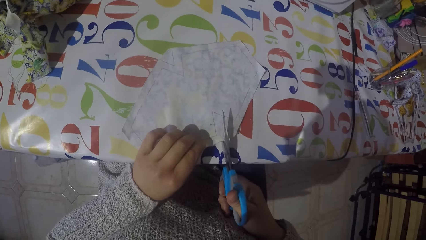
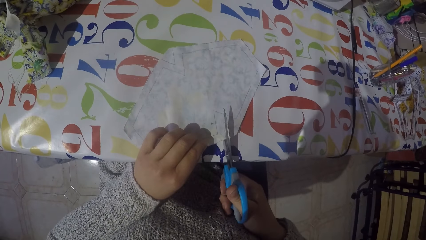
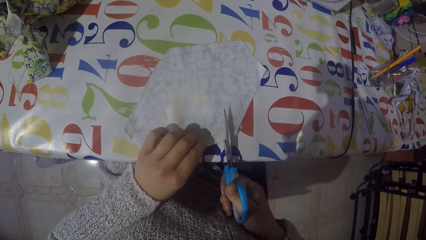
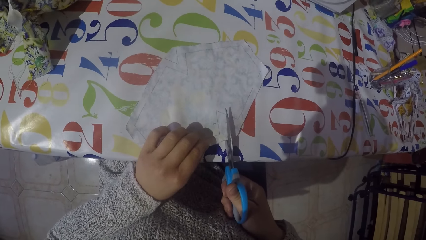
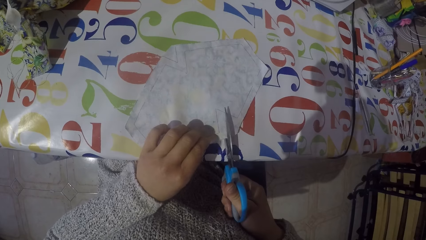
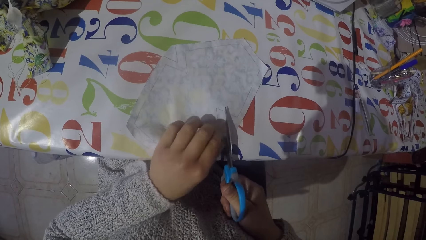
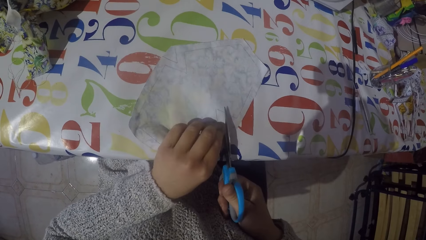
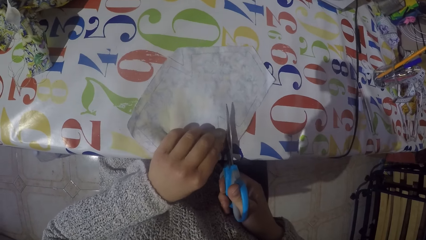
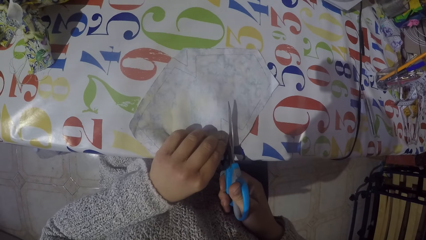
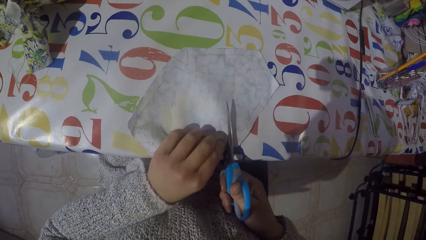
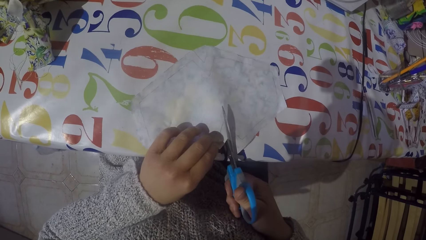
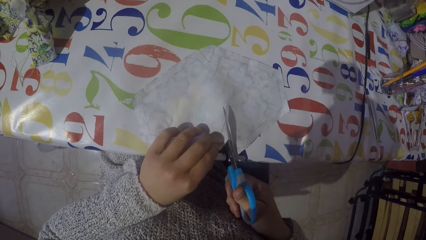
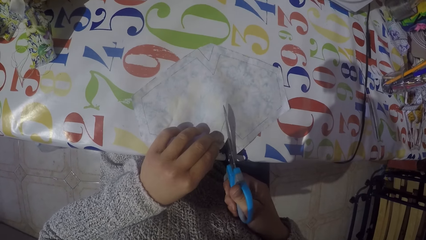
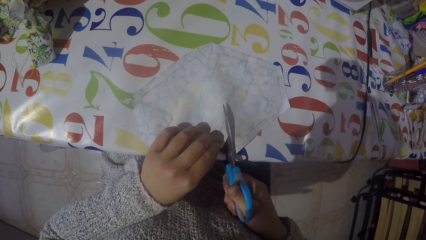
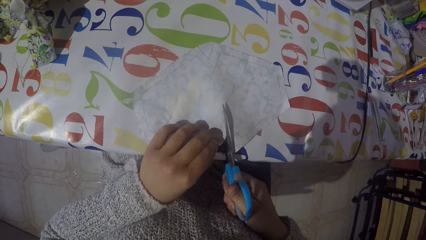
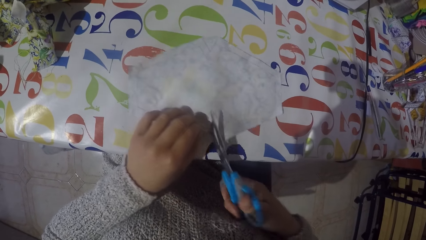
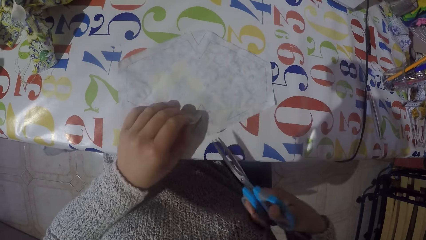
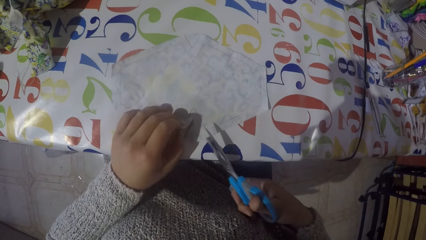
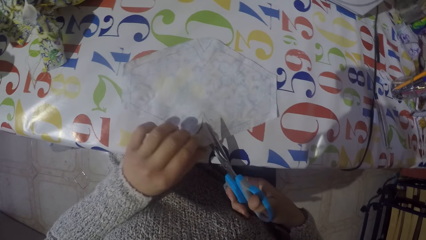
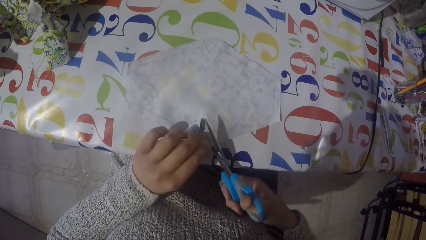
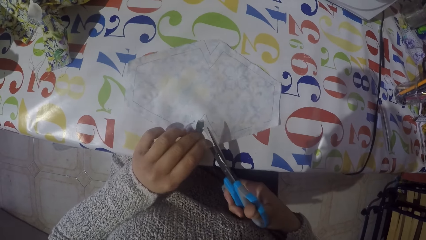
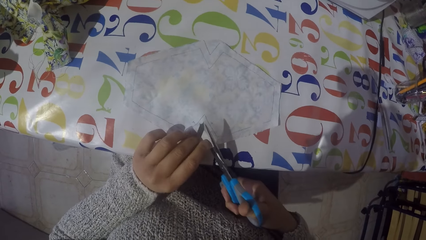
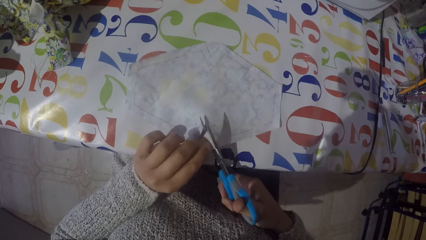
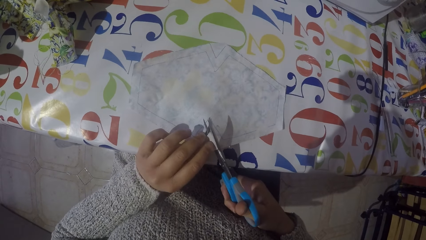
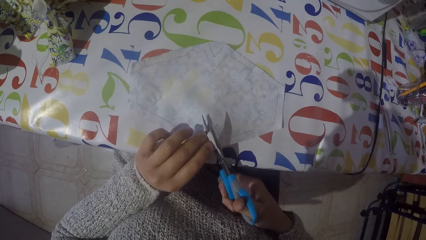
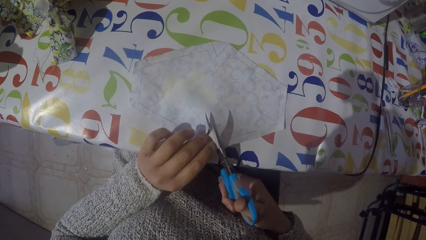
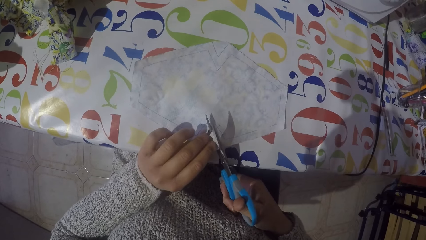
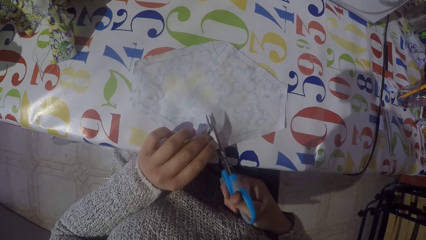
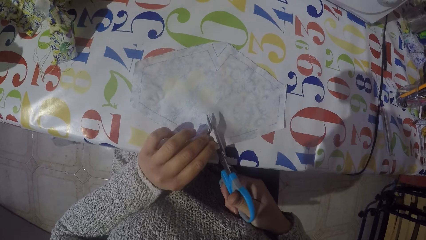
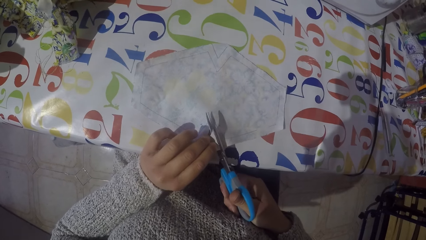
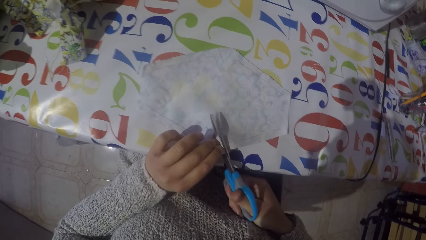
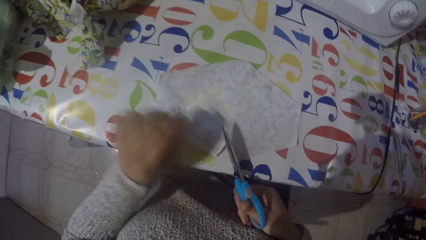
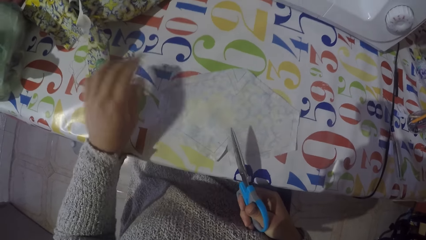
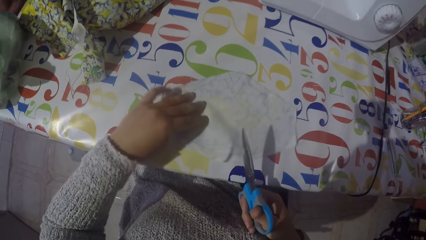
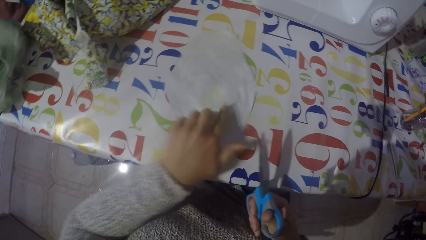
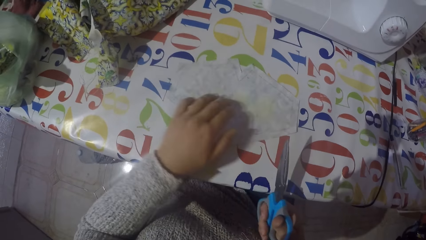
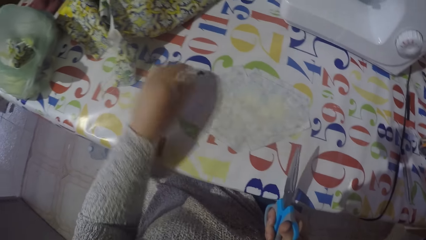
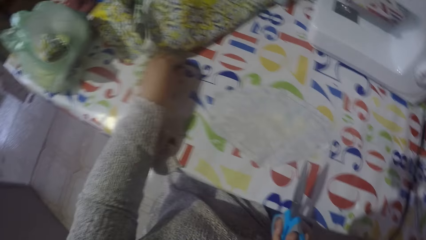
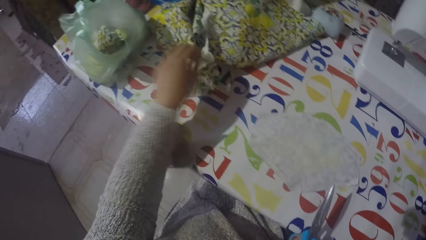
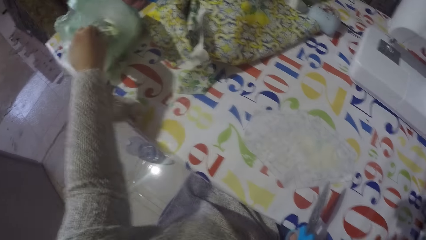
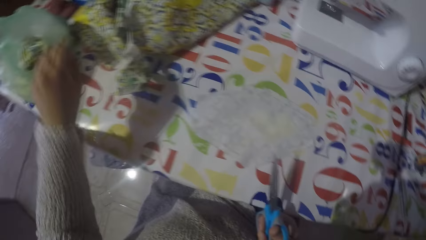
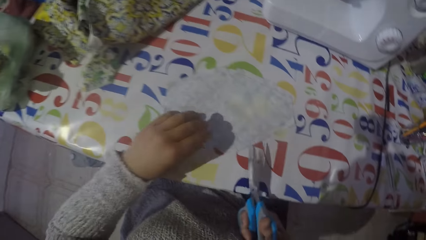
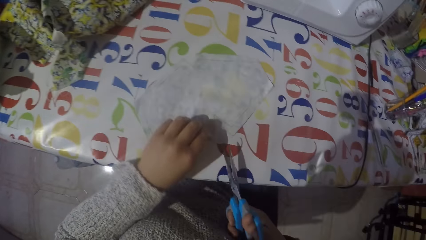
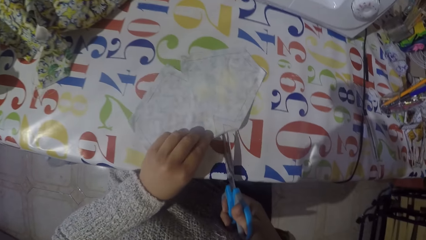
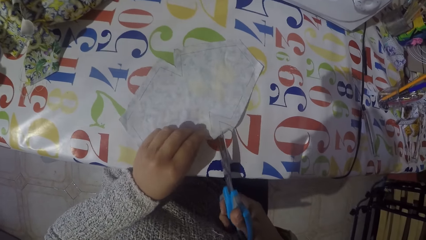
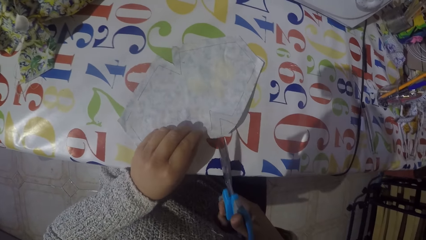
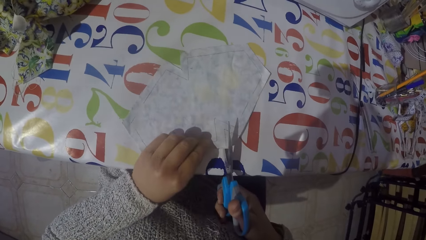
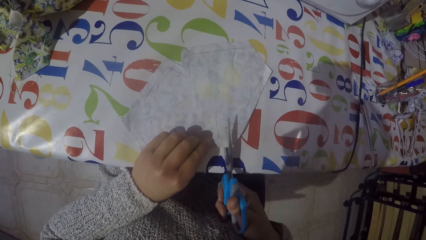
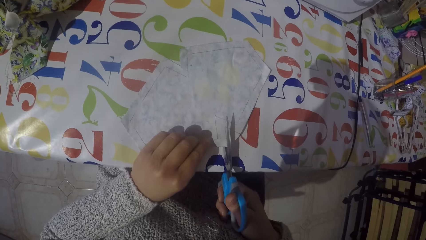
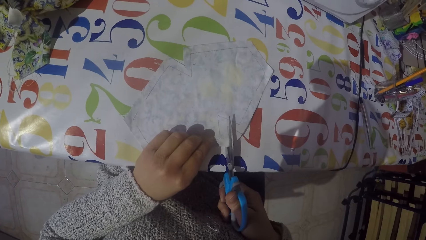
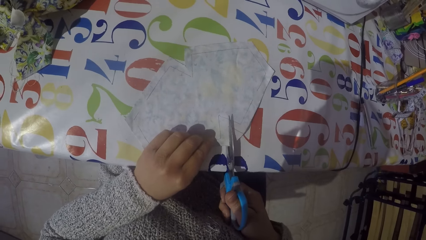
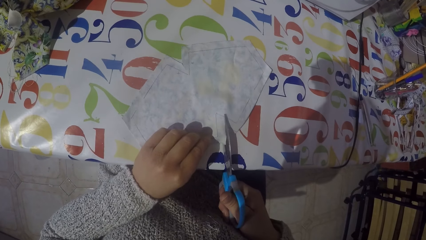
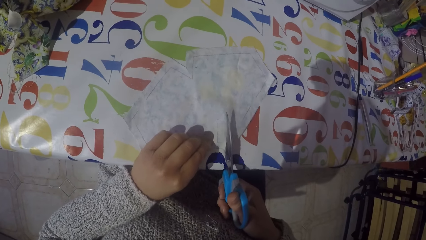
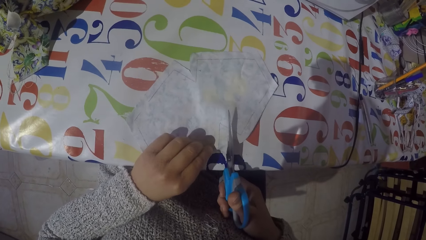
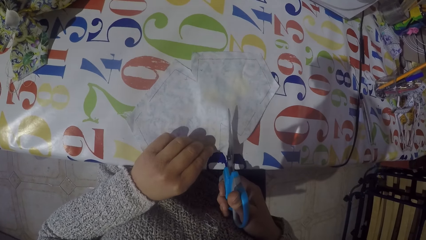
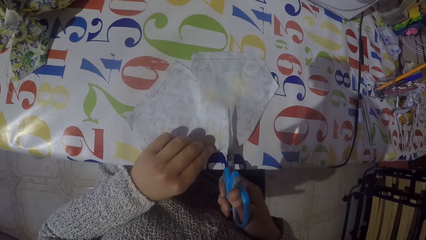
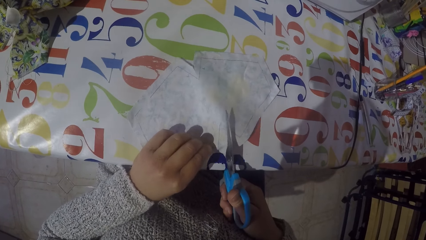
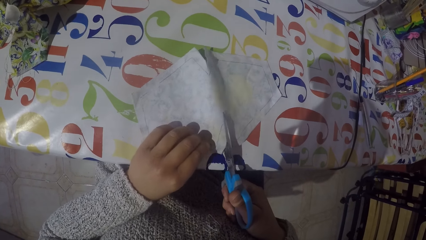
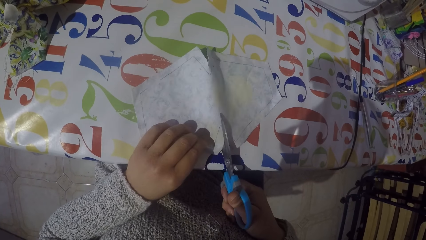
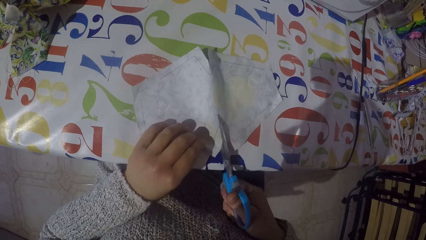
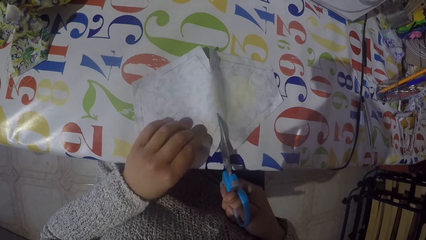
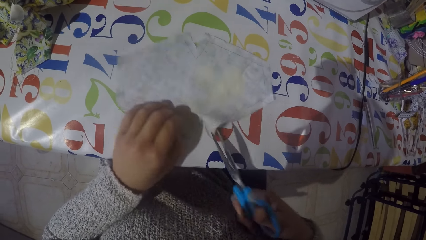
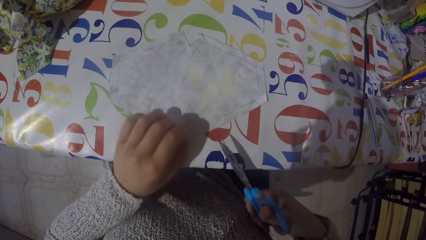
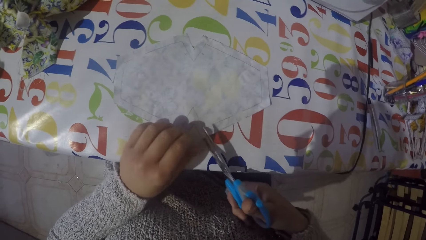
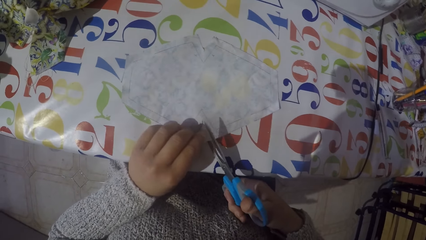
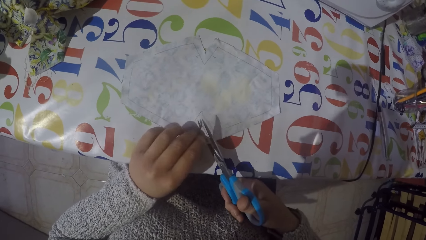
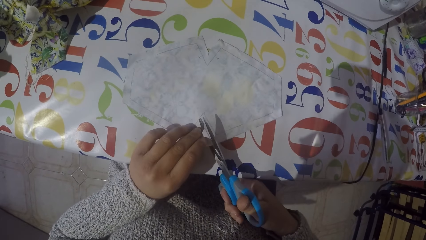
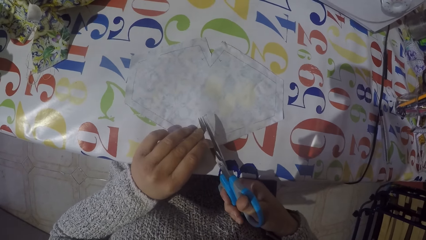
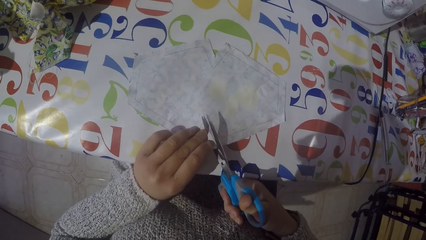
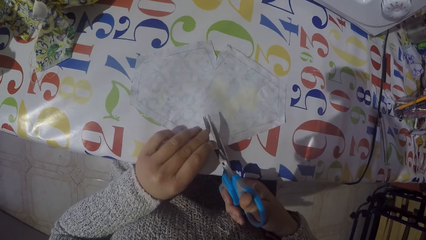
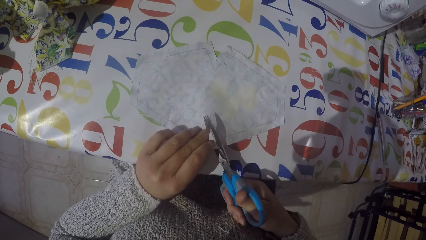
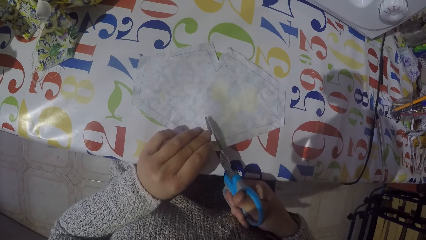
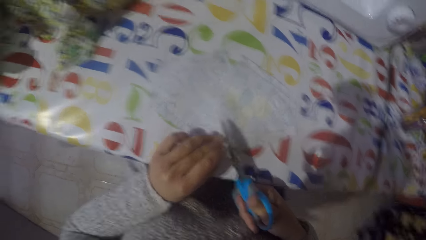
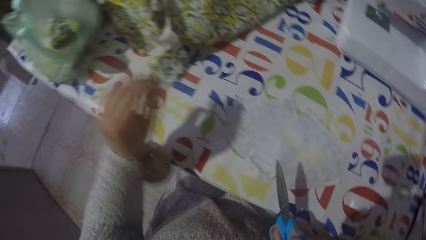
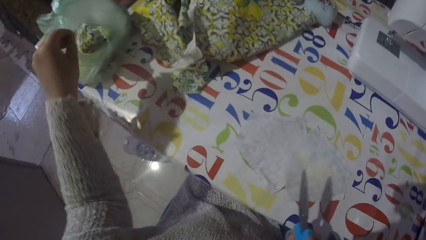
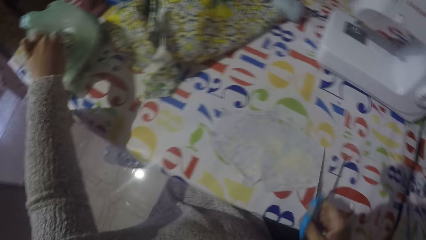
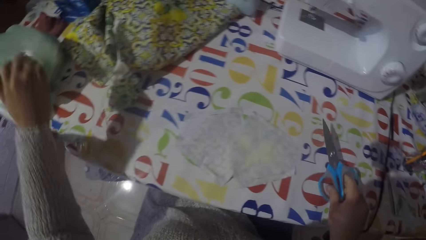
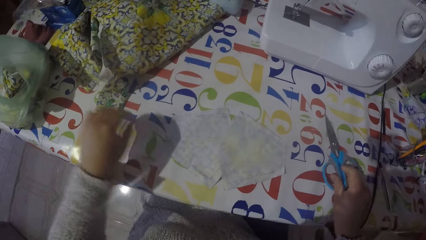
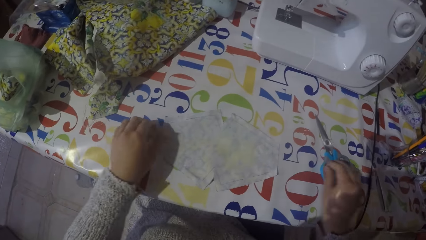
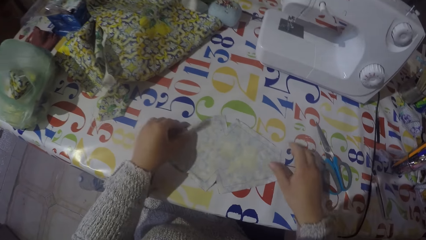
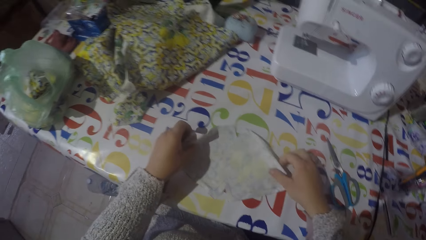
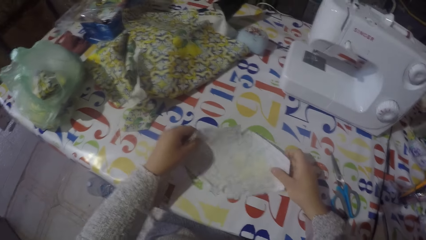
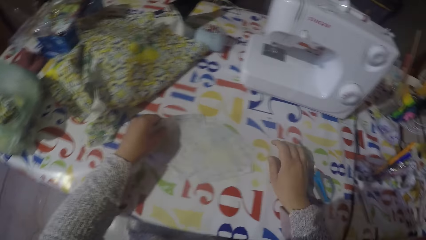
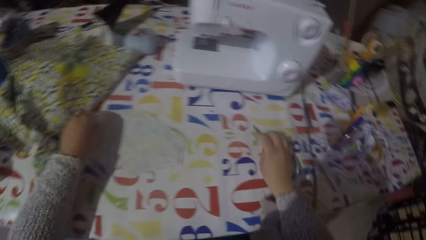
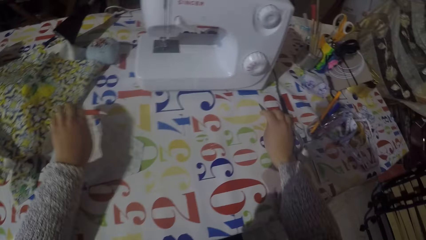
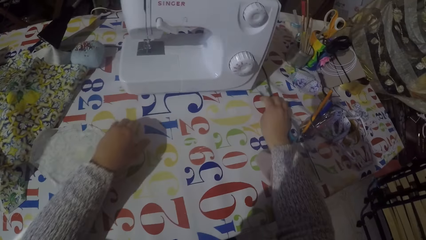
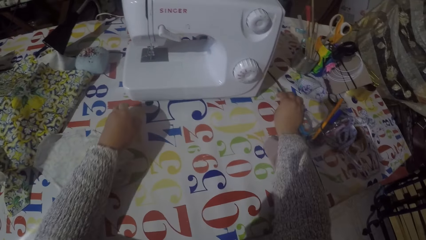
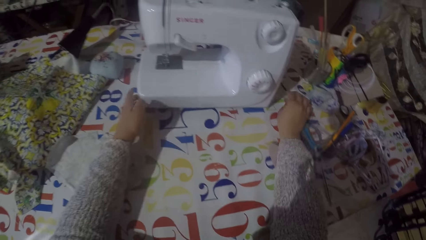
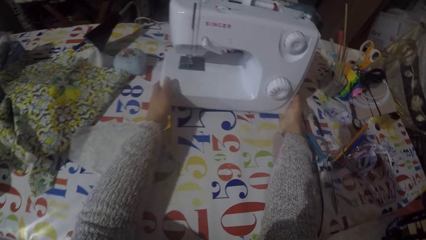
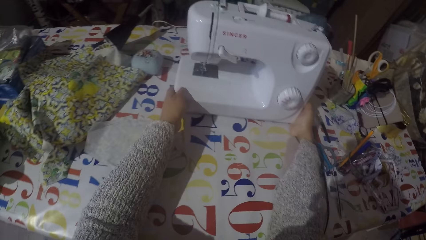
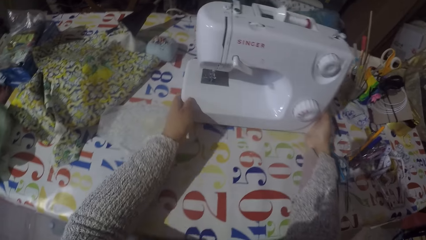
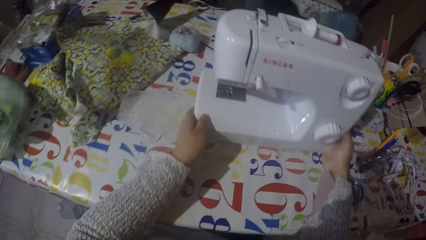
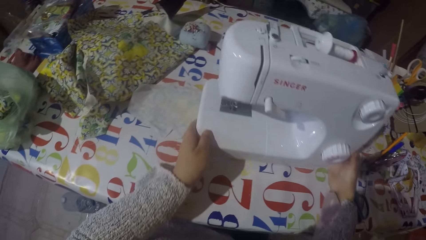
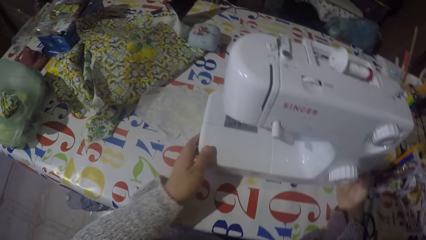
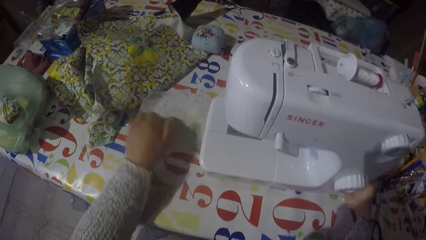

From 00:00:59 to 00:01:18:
The camera wearer cuts the piece of cloth or material with the scissors. They hold the piece of cloth on the table. They cut the piece of cloth with the scissors. They put the piece of cloth on the table. They move the piece of cloth on the table. They pick up the piece of cloth from the table. They put the piece of cloth in the polythene bag. They move the piece of cloth on the table. They cut the piece of cloth with the scissors. They hold the piece of cloth on the table. They put the piece of cloth in the polythene bag. They put the scissors on the table. They spread the material. They pick up the piece of cloth from the table and put the piece of cloth on the table. They move the scissors on the table. They pull a sewing machine on the table.
